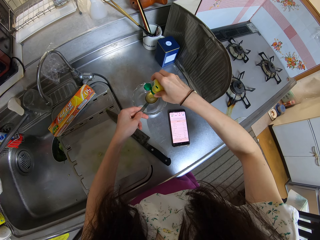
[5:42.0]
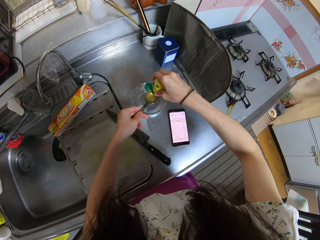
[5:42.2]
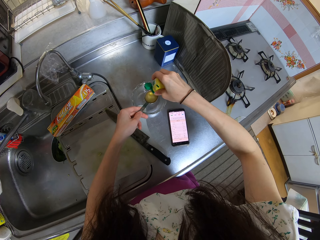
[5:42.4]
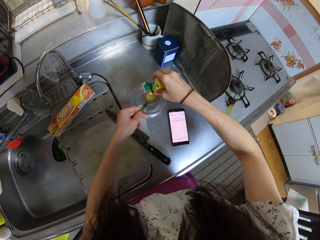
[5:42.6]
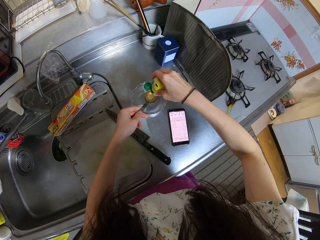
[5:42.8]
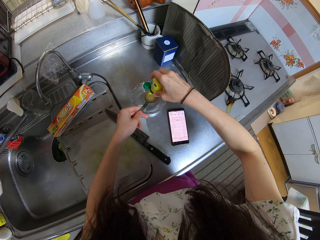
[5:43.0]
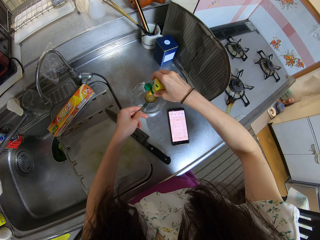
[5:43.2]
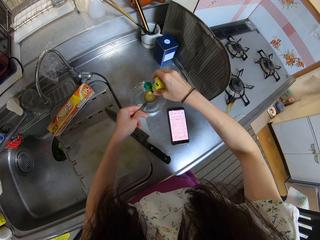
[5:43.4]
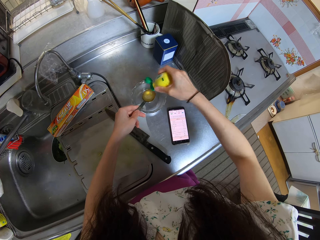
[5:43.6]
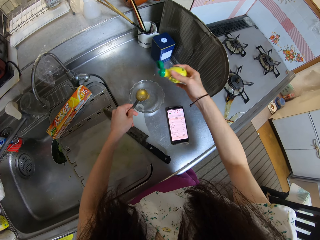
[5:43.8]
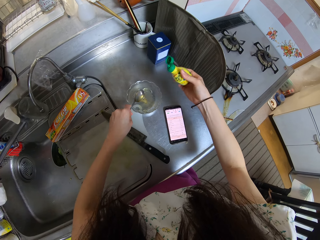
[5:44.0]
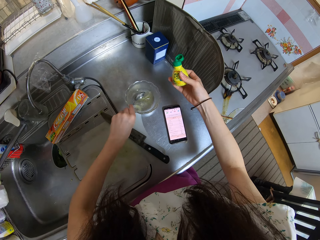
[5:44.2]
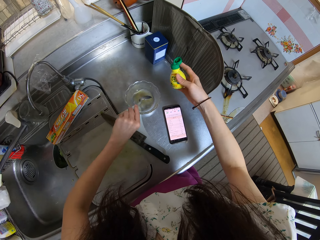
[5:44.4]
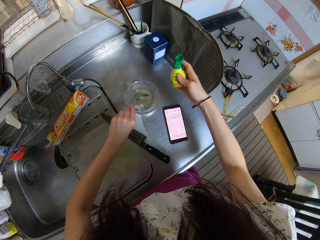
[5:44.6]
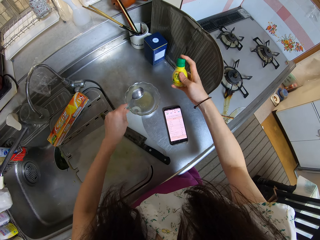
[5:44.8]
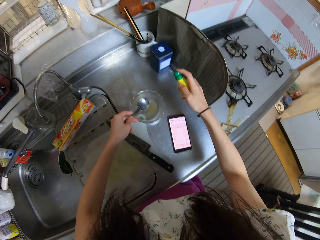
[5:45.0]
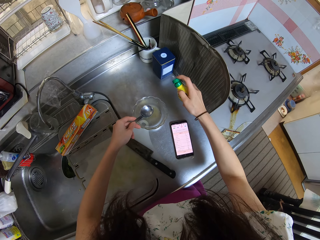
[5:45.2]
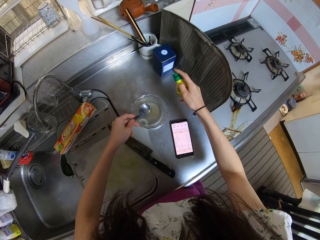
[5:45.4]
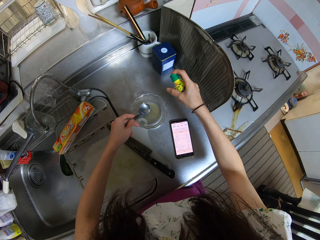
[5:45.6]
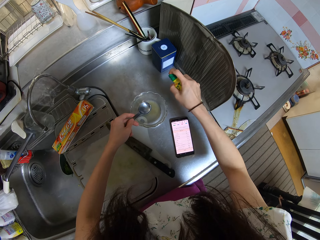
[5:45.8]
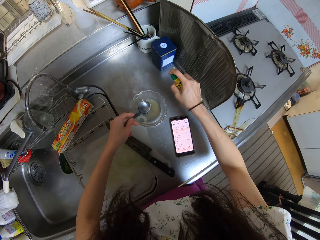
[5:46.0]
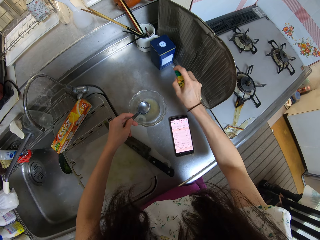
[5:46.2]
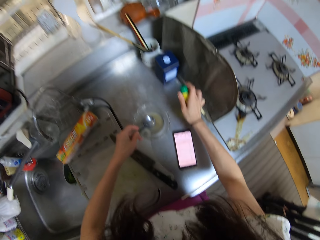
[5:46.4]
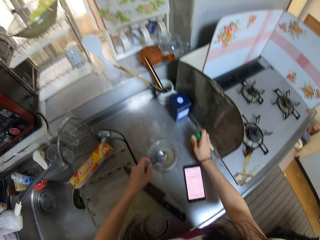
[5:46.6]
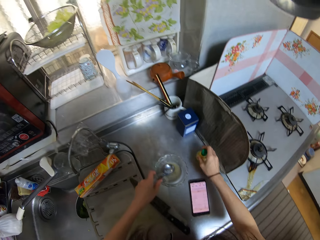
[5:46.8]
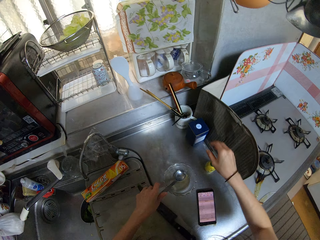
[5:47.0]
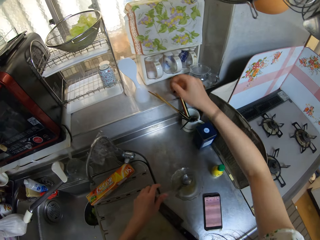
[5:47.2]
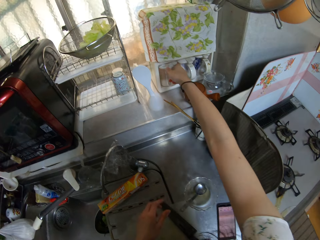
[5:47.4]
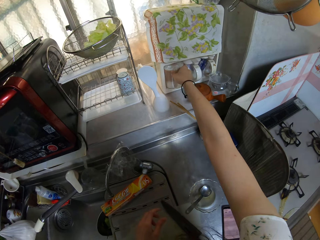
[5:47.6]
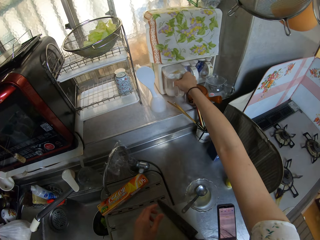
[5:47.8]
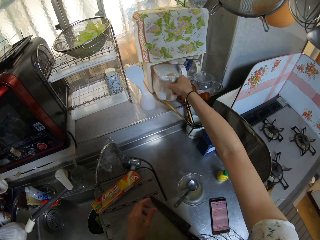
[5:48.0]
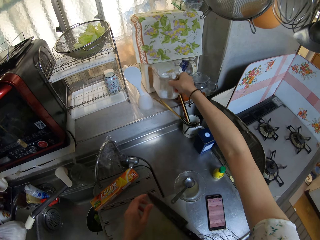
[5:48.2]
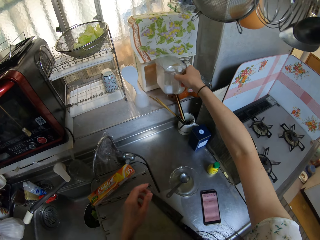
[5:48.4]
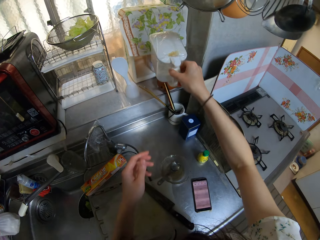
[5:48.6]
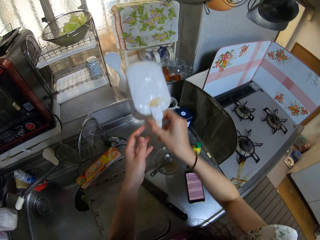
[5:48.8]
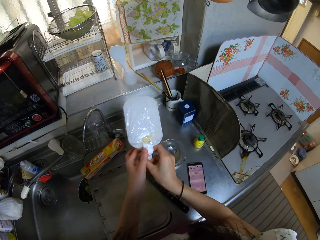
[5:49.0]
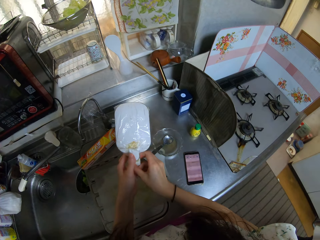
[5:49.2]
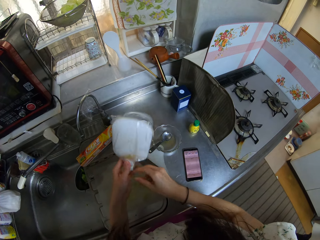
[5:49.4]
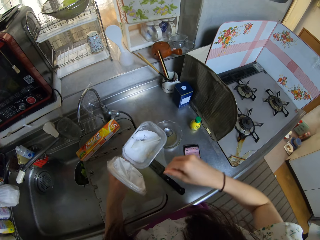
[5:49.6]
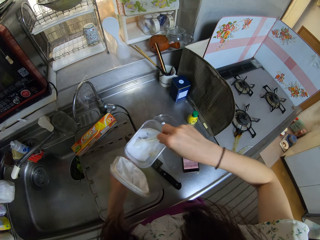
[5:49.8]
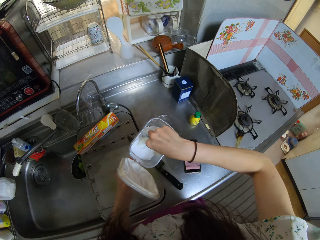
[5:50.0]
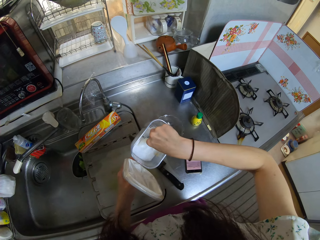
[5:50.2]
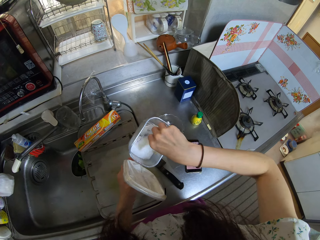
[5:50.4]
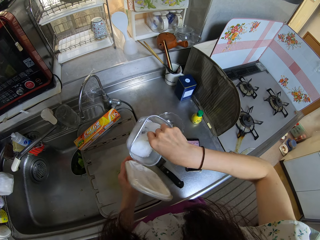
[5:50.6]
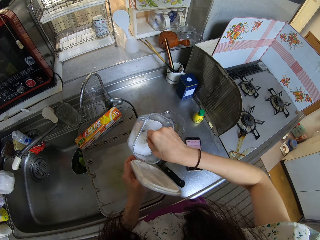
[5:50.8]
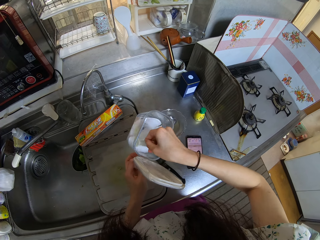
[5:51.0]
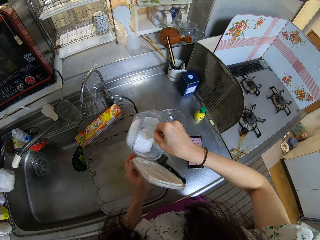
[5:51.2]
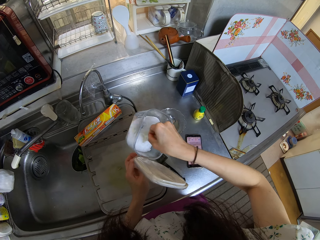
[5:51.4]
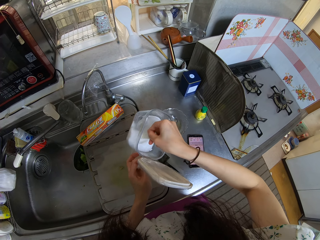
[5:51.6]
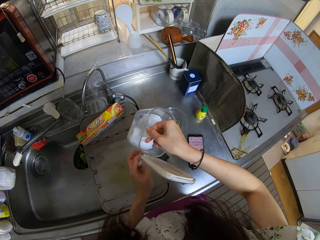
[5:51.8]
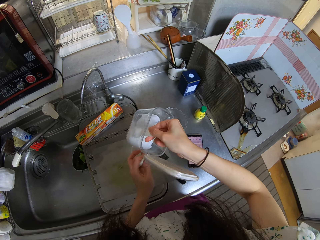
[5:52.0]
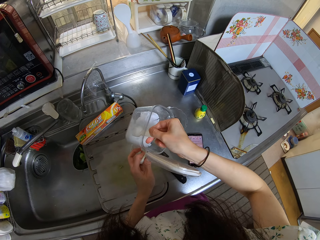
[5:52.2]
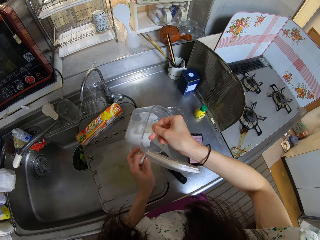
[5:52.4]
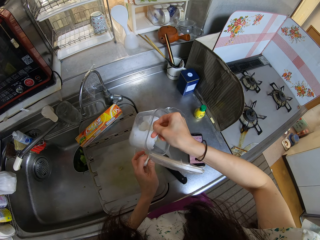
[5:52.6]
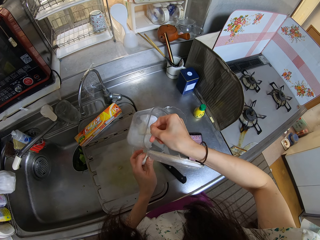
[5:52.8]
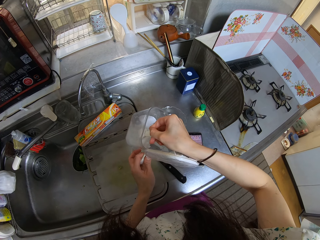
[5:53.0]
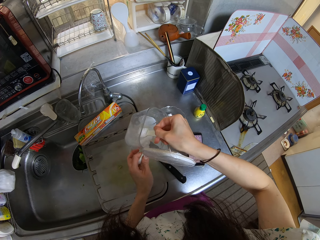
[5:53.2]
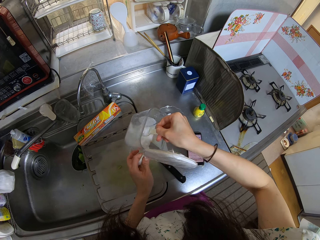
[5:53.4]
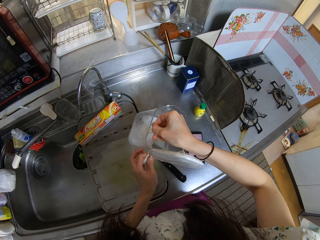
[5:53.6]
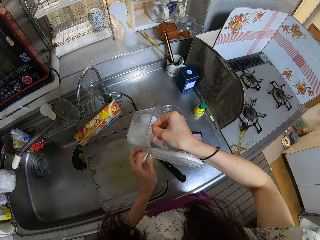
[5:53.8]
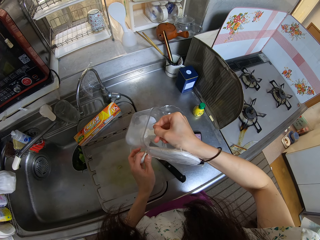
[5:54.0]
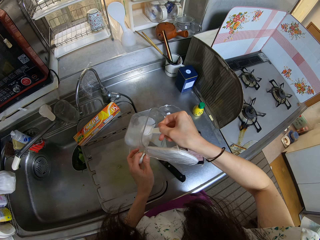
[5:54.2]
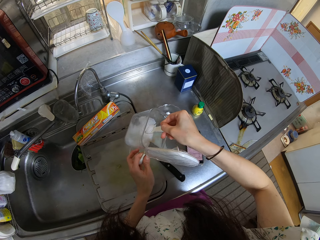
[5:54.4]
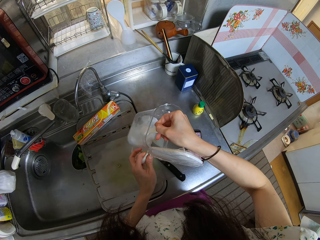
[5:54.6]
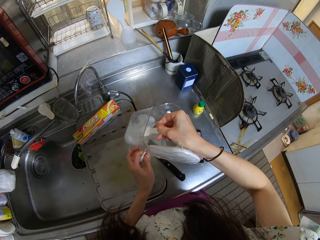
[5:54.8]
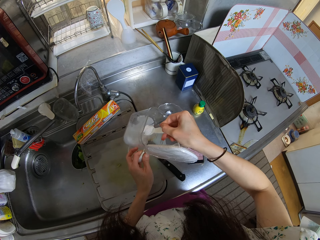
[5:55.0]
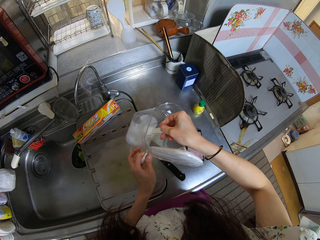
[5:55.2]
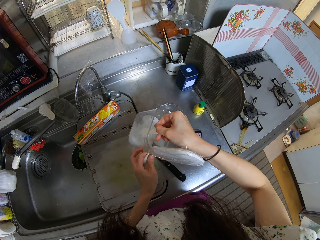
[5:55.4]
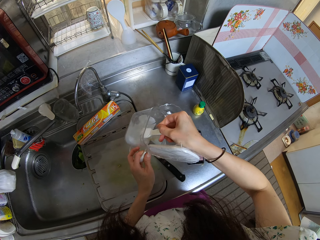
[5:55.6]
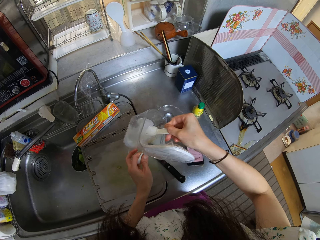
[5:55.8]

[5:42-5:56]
The camera wearer pours the liquid in the spoon into the bowl. She closes the bottle. She drops the bottle on the counter. She takes a container of sugar or salt from a shelf. She moves the container to her left hand. She opens the container. She takes a spoon from inside the container. She scoops sugar from the container. She evens out the sugar on the spoon.

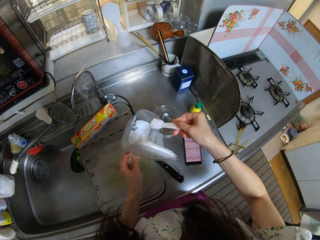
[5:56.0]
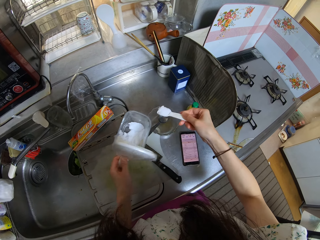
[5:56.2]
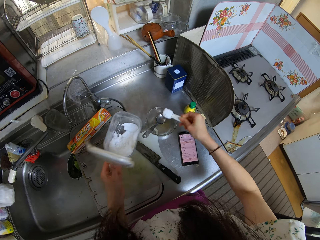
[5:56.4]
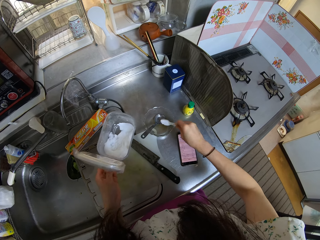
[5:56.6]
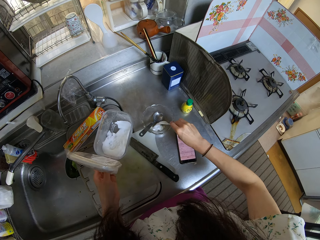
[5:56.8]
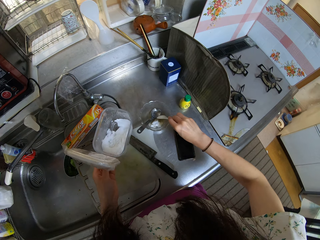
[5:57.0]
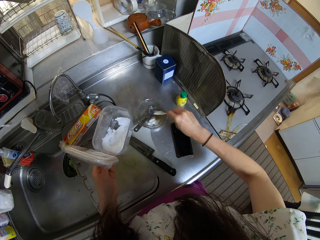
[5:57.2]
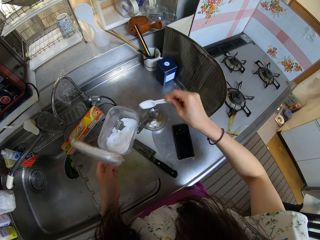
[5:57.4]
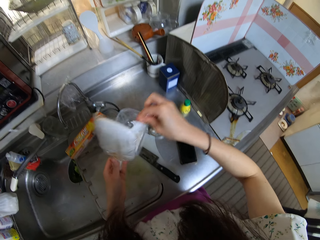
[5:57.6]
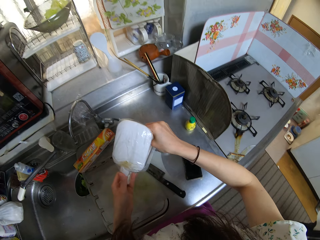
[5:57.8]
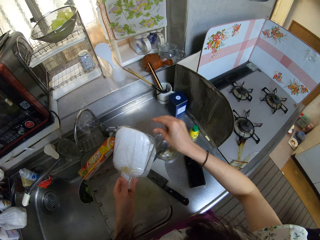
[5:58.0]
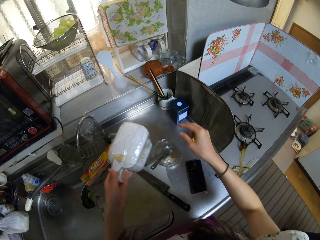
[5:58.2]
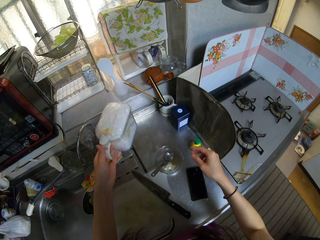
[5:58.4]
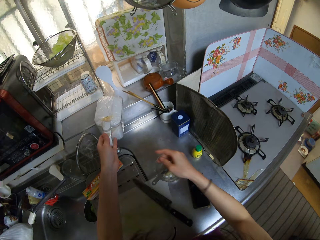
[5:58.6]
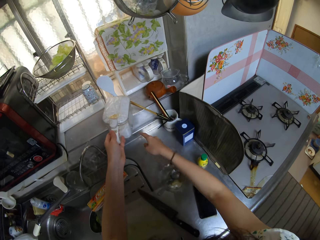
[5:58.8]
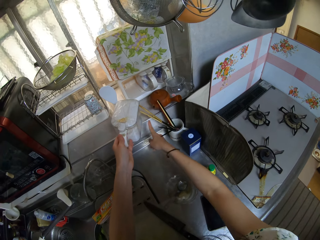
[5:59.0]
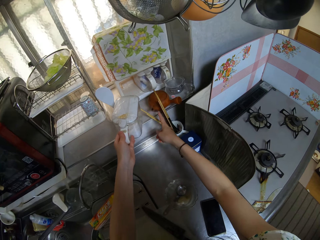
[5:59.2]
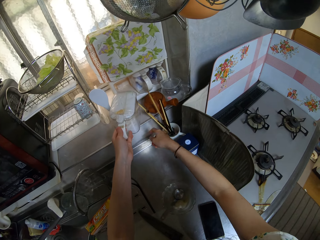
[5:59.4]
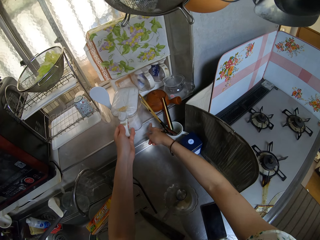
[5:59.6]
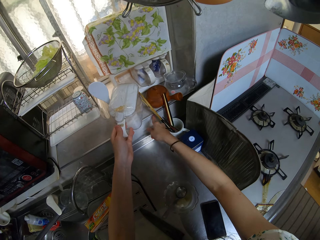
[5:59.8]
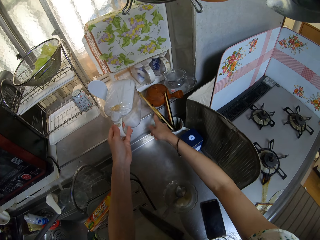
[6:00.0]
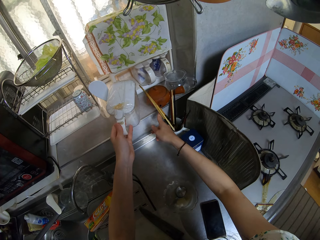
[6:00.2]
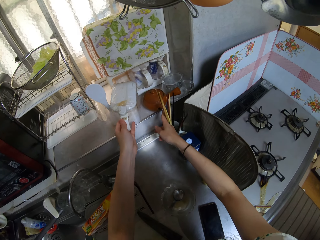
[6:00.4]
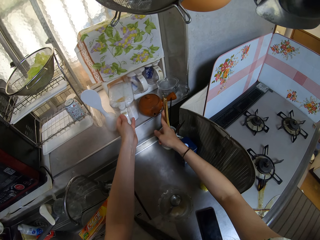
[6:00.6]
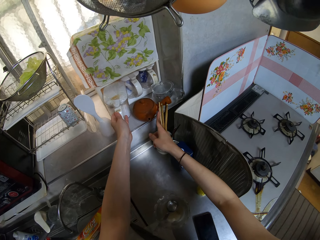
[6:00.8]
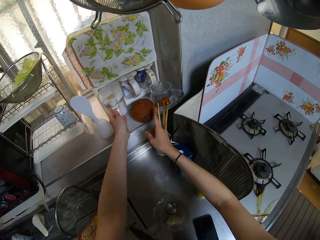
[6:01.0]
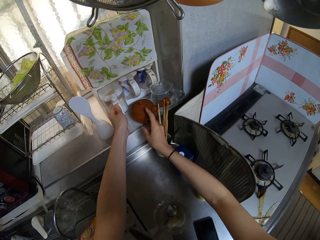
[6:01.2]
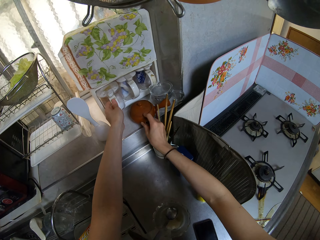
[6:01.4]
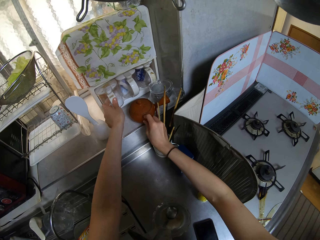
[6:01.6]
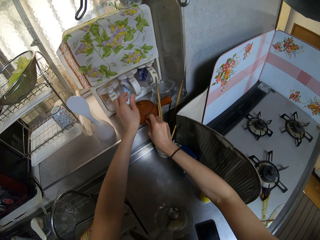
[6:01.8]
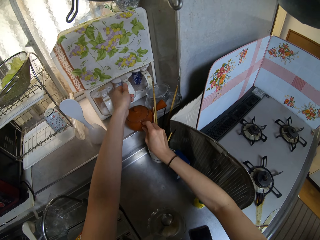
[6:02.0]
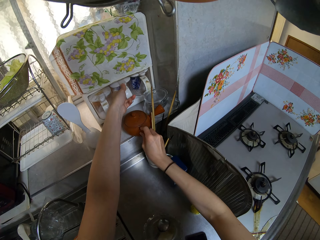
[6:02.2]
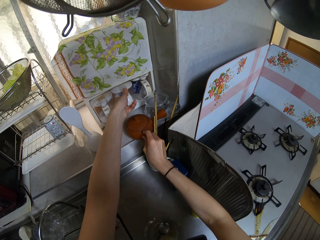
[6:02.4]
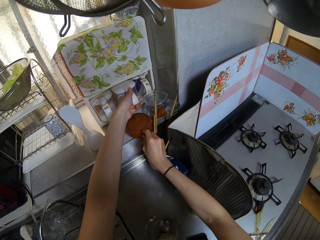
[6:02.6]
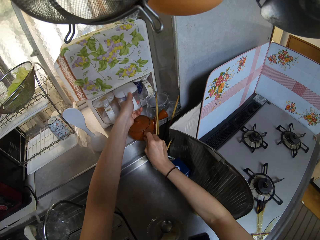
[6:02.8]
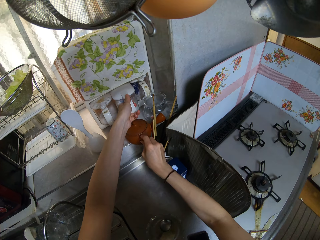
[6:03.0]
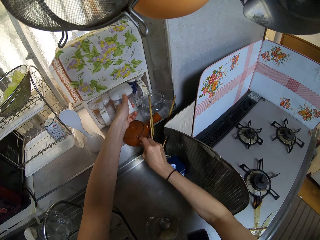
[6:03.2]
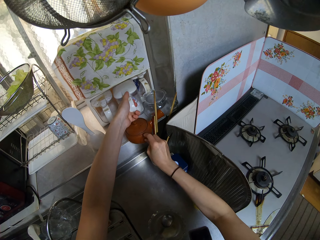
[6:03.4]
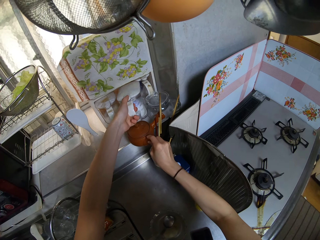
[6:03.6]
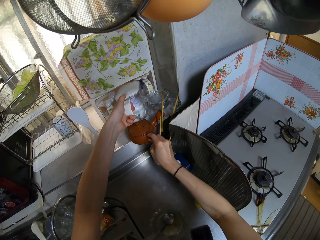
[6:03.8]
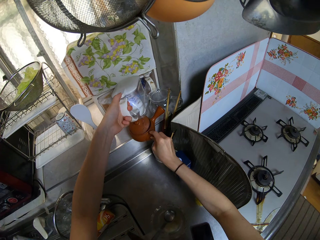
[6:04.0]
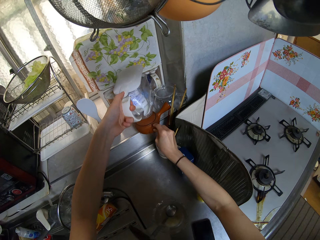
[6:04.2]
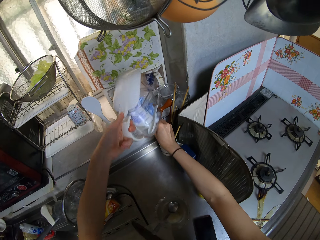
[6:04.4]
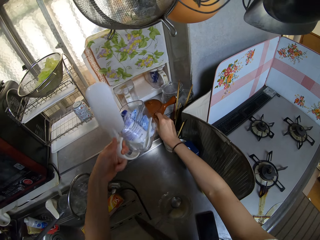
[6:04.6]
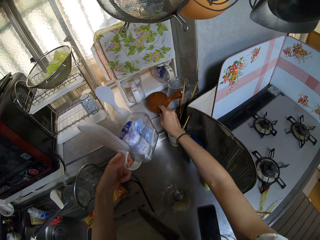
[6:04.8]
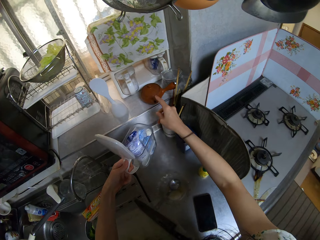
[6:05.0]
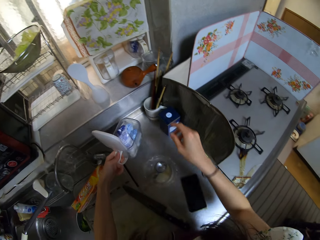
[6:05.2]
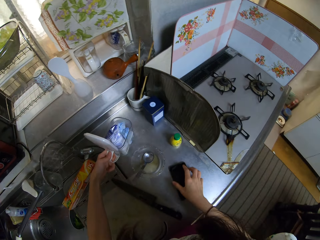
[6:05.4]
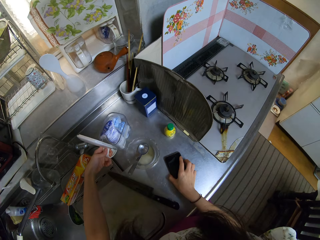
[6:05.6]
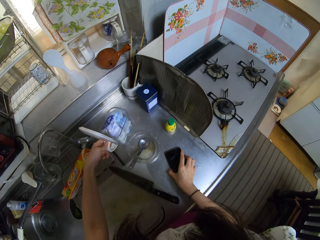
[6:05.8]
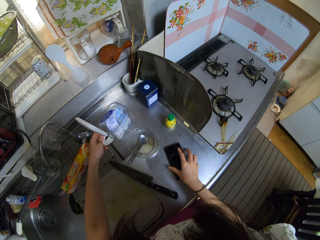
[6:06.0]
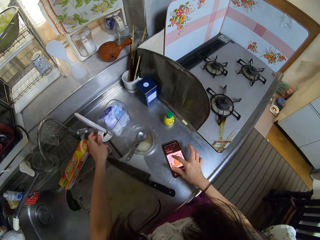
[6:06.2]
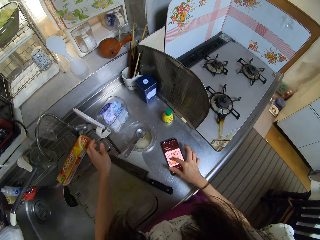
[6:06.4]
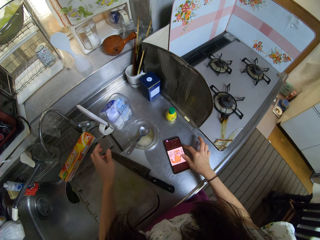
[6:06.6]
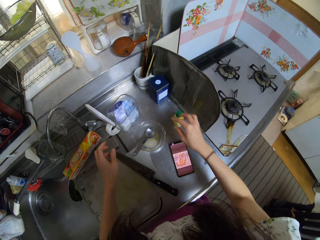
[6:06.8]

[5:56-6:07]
The camera wearer pours the sugar in the bowl. They drop the spoon in the container. They close the container. They move some chopsticks in a mug. They touch the chopsticks. They place the container on the shelf. They adjust a tea pot in front of the shelf. They take a second container from the shelf. They open the container. They place the container on the slab. They turn on the phone on the counter.
